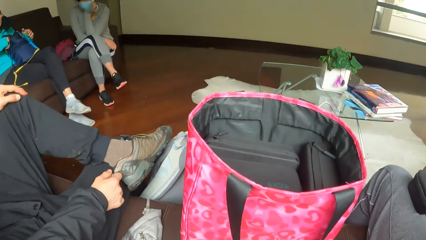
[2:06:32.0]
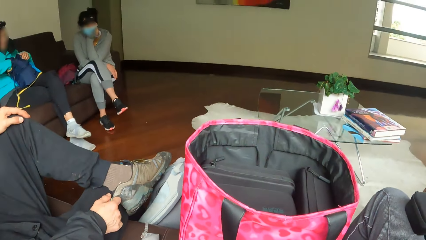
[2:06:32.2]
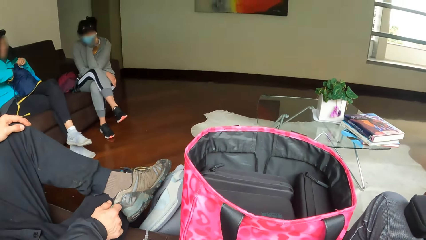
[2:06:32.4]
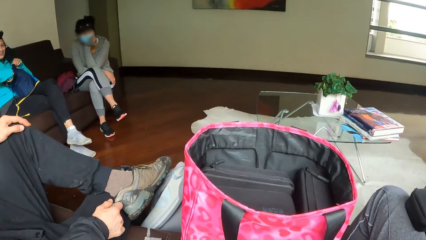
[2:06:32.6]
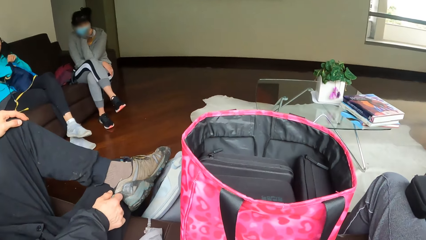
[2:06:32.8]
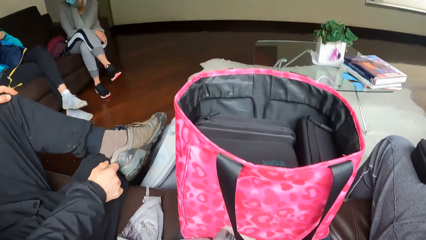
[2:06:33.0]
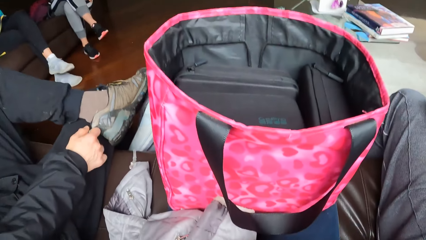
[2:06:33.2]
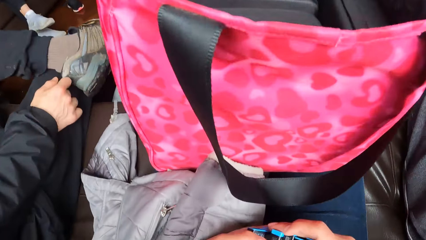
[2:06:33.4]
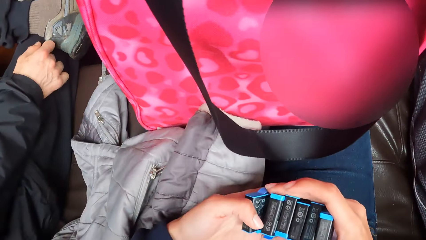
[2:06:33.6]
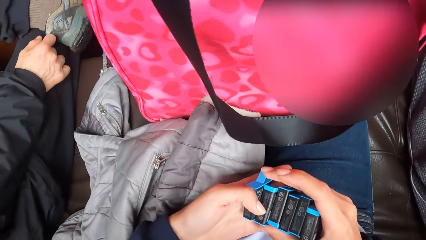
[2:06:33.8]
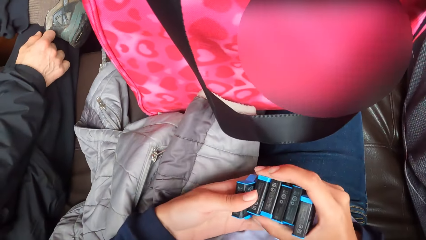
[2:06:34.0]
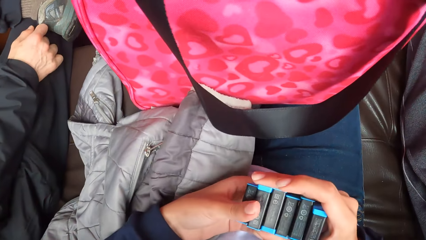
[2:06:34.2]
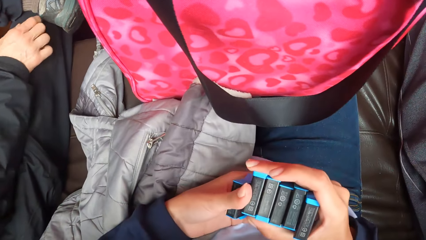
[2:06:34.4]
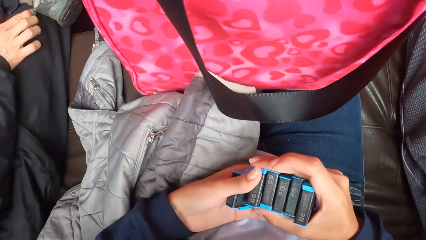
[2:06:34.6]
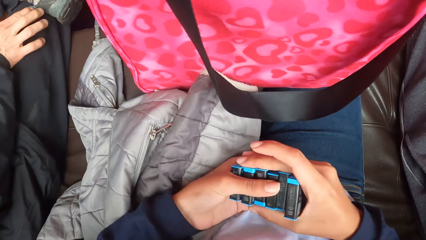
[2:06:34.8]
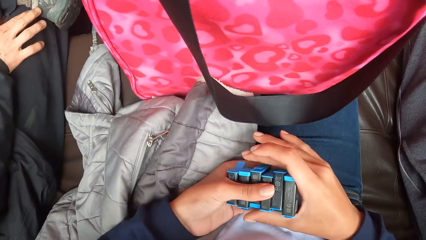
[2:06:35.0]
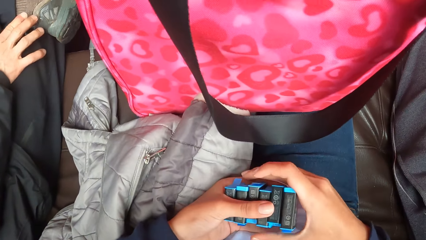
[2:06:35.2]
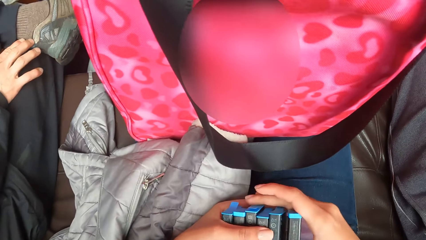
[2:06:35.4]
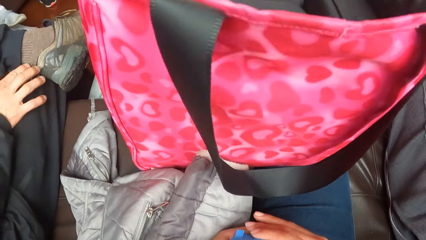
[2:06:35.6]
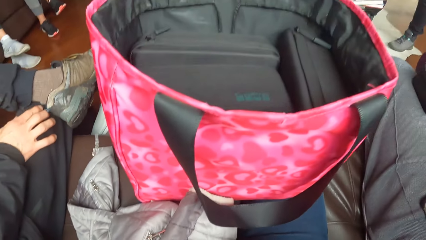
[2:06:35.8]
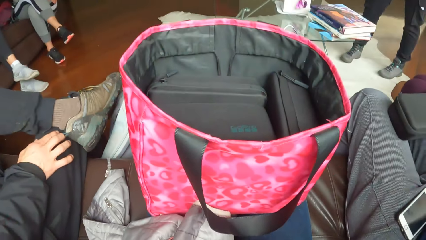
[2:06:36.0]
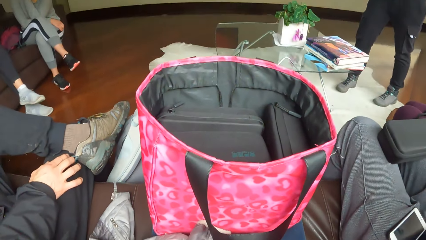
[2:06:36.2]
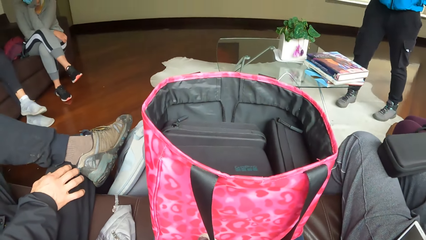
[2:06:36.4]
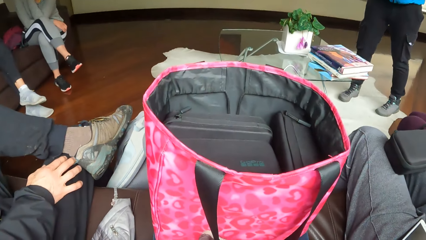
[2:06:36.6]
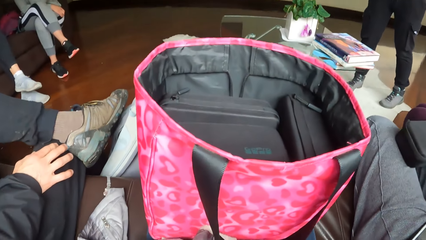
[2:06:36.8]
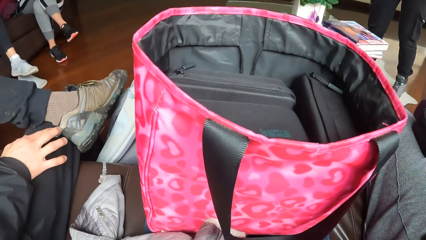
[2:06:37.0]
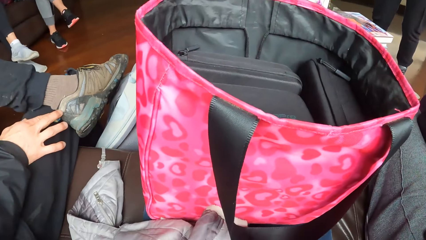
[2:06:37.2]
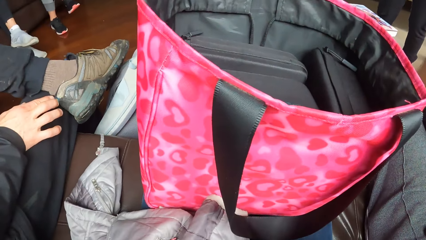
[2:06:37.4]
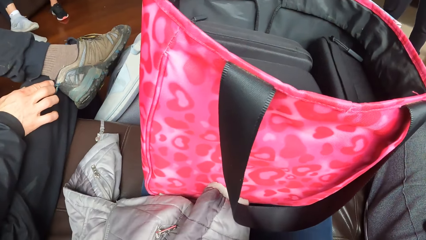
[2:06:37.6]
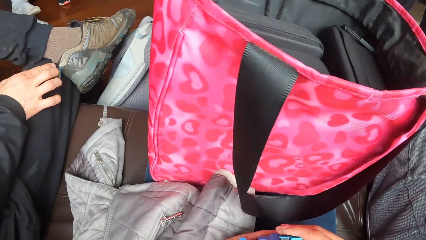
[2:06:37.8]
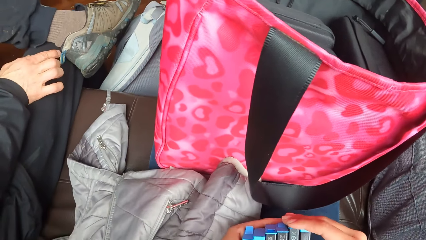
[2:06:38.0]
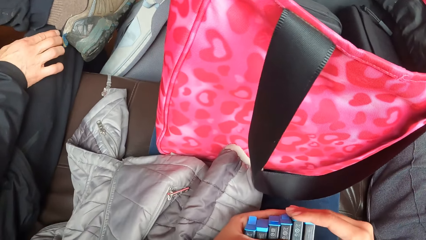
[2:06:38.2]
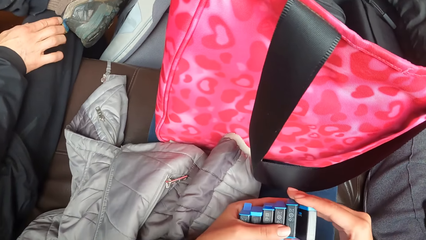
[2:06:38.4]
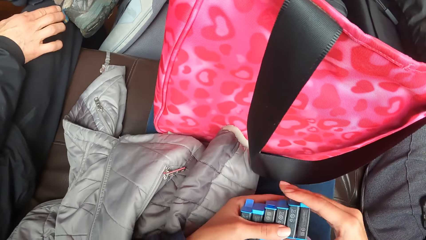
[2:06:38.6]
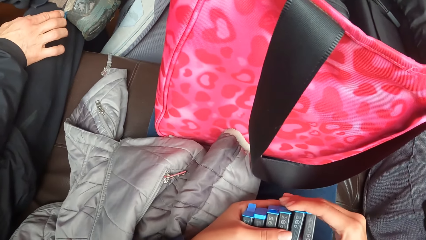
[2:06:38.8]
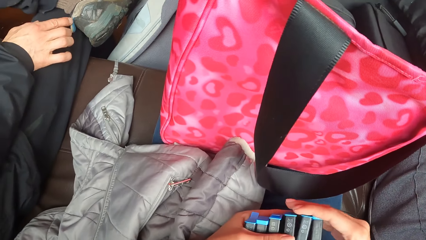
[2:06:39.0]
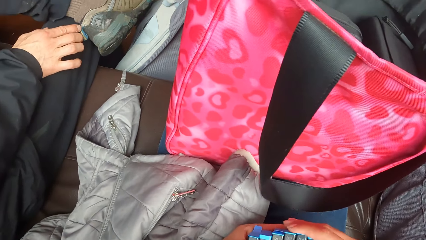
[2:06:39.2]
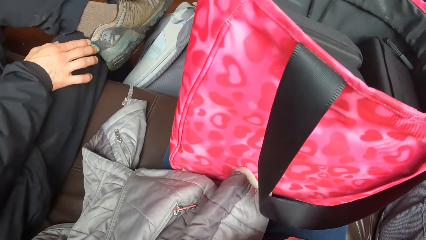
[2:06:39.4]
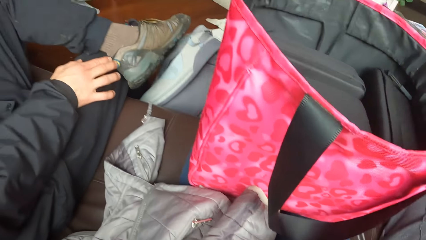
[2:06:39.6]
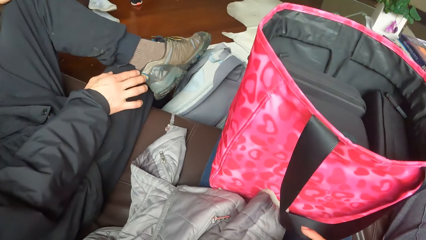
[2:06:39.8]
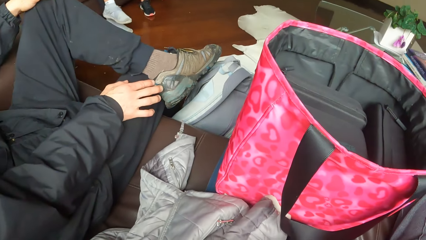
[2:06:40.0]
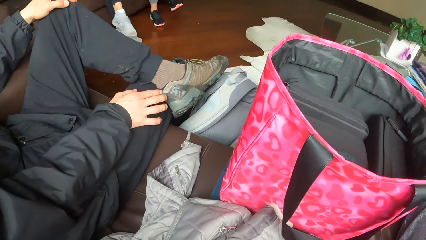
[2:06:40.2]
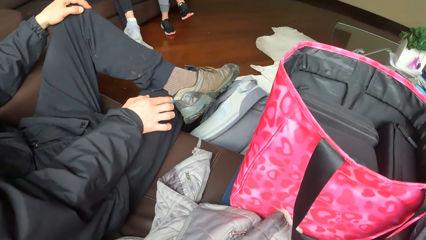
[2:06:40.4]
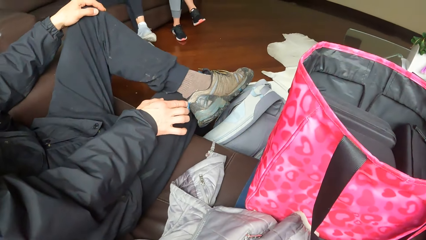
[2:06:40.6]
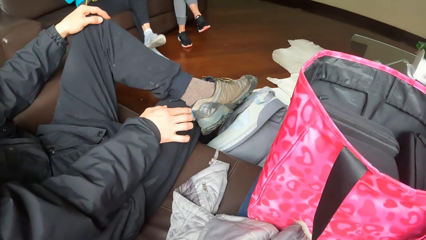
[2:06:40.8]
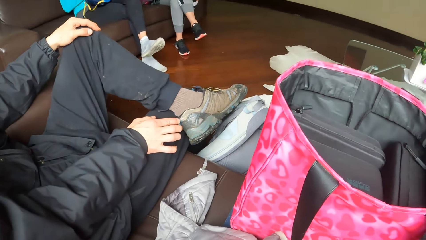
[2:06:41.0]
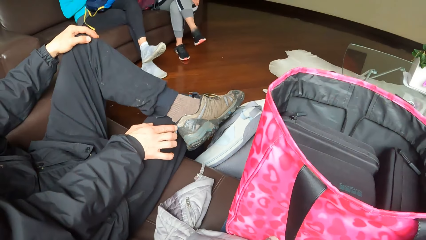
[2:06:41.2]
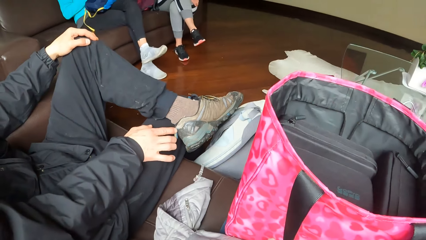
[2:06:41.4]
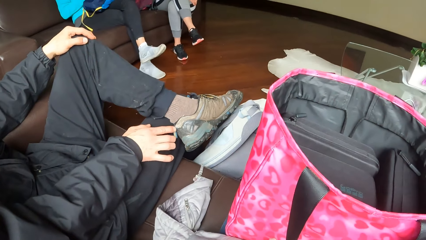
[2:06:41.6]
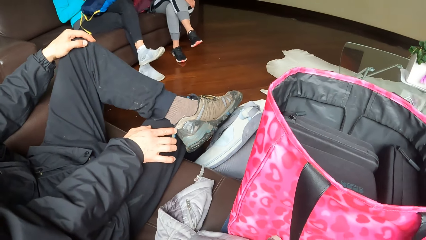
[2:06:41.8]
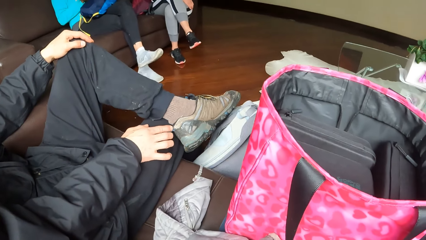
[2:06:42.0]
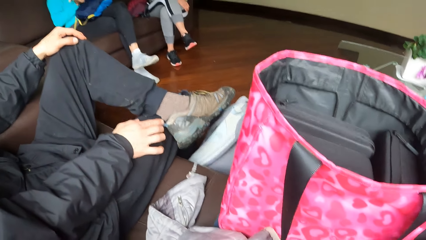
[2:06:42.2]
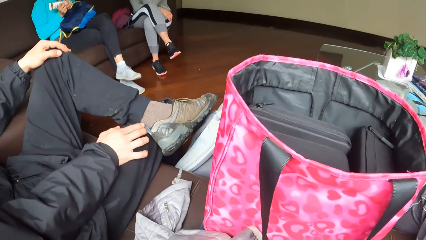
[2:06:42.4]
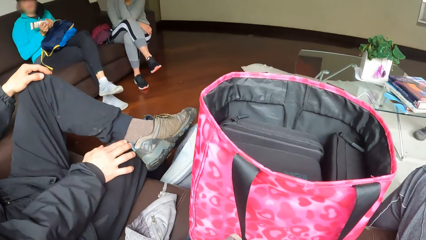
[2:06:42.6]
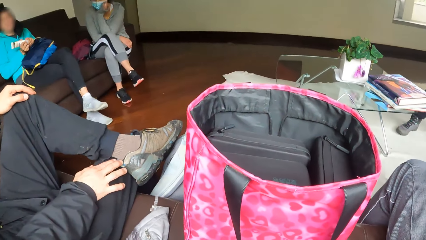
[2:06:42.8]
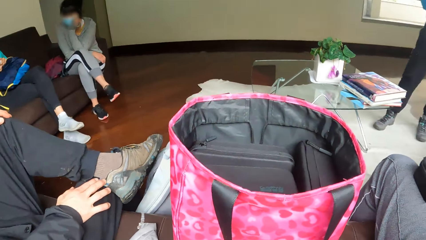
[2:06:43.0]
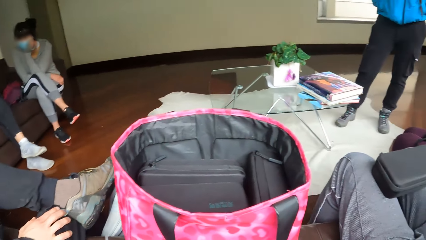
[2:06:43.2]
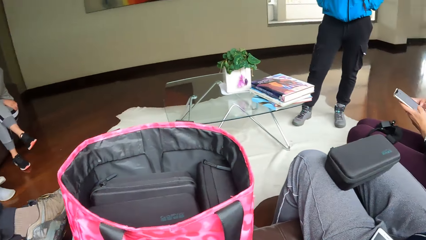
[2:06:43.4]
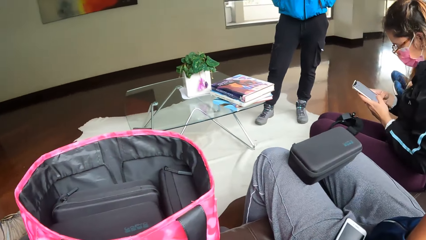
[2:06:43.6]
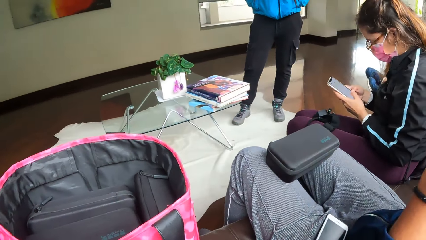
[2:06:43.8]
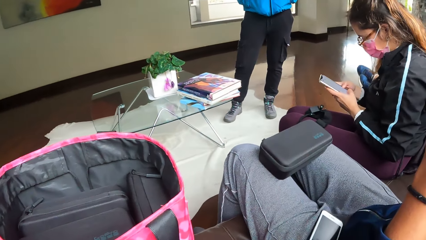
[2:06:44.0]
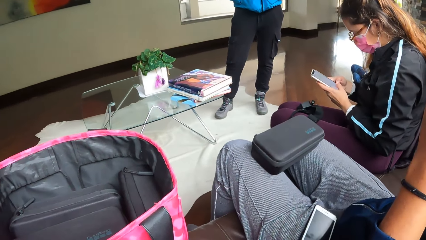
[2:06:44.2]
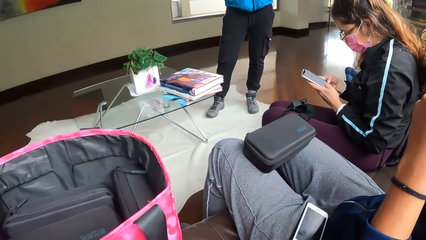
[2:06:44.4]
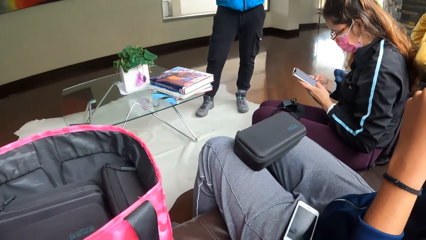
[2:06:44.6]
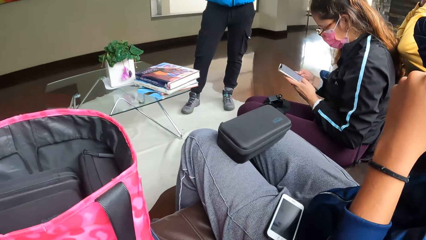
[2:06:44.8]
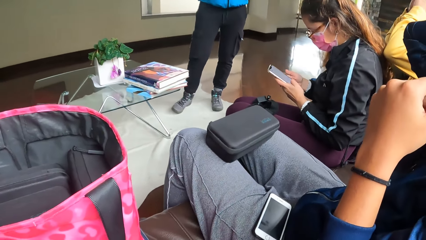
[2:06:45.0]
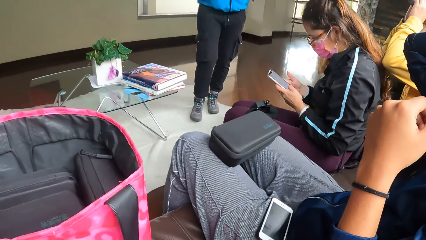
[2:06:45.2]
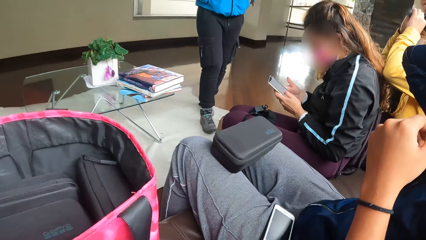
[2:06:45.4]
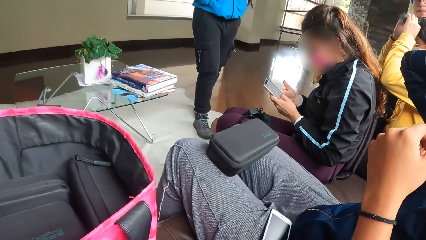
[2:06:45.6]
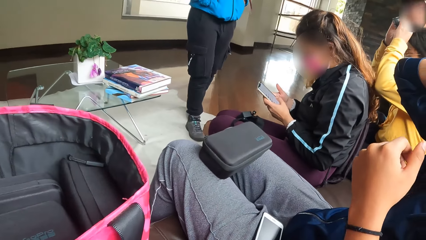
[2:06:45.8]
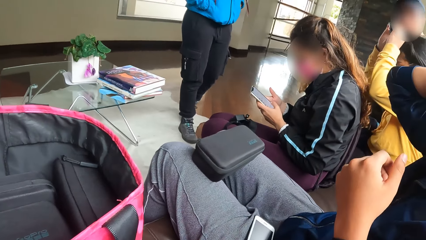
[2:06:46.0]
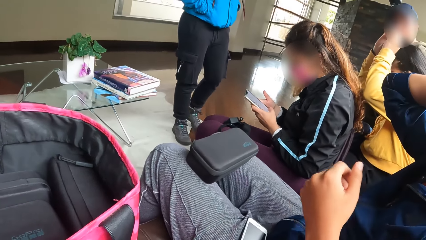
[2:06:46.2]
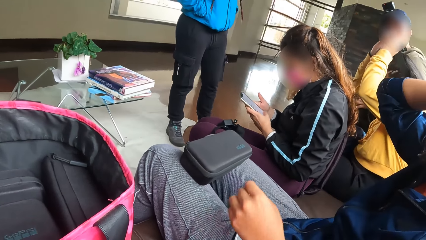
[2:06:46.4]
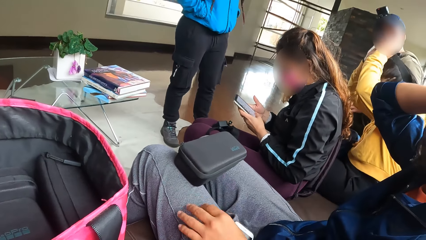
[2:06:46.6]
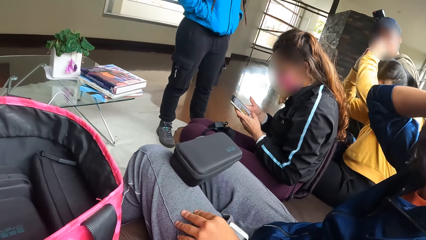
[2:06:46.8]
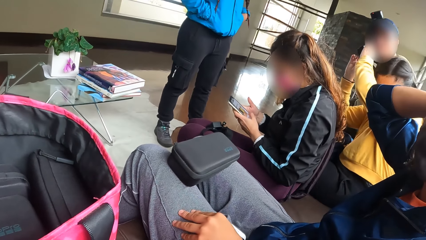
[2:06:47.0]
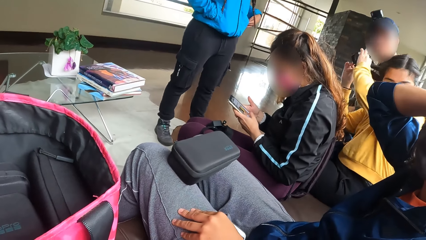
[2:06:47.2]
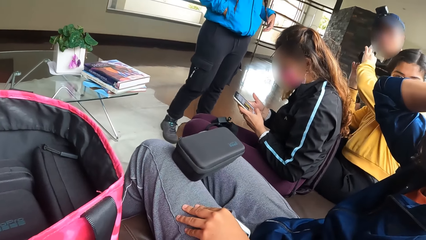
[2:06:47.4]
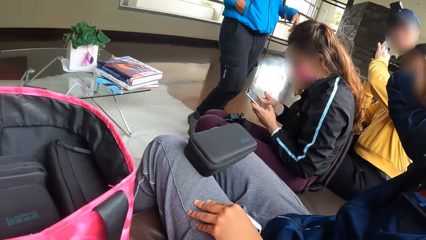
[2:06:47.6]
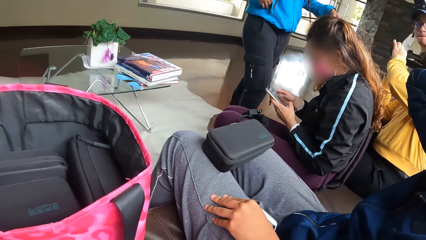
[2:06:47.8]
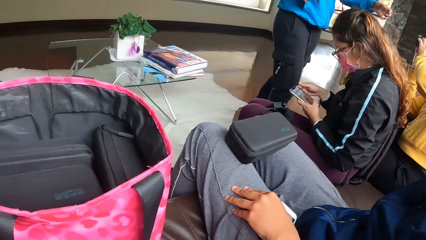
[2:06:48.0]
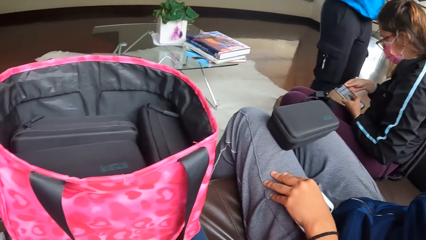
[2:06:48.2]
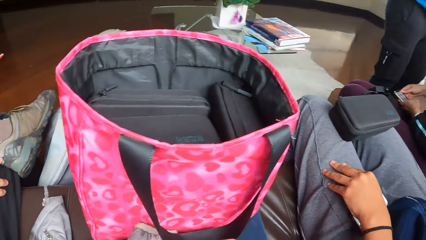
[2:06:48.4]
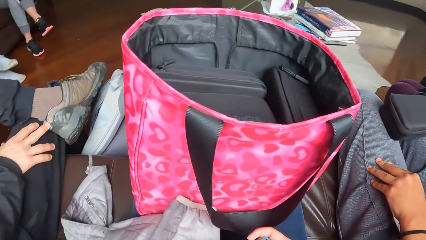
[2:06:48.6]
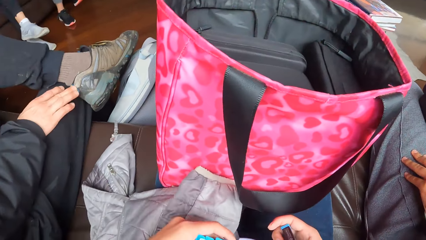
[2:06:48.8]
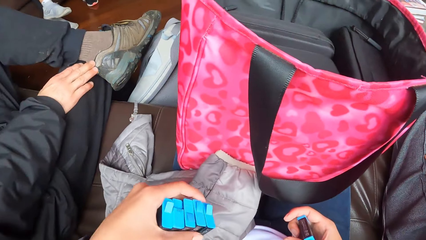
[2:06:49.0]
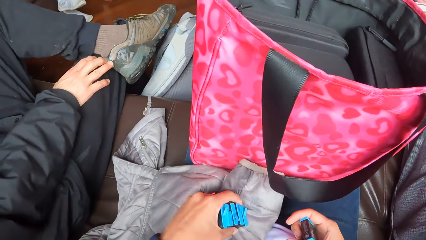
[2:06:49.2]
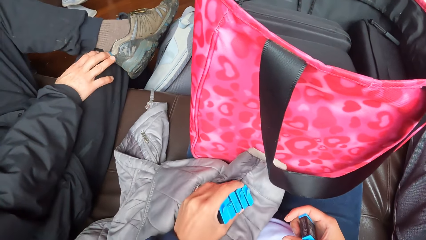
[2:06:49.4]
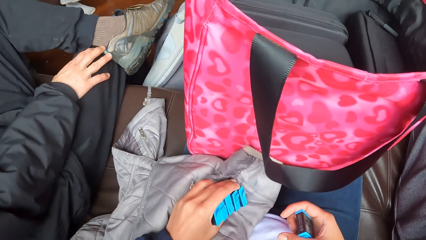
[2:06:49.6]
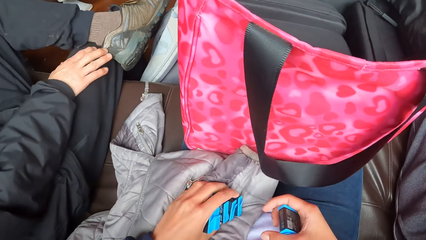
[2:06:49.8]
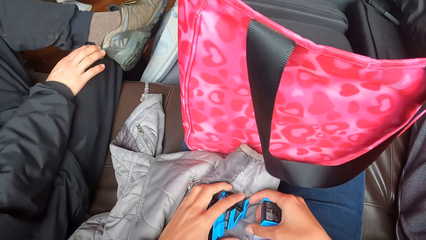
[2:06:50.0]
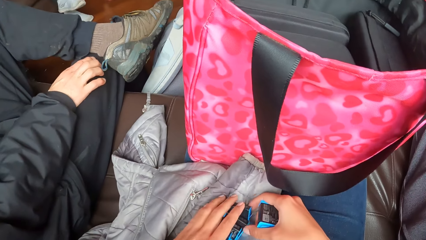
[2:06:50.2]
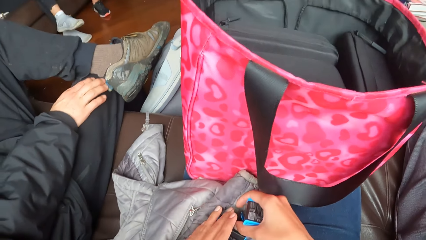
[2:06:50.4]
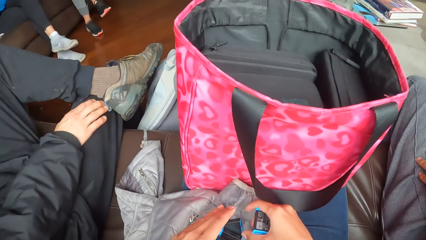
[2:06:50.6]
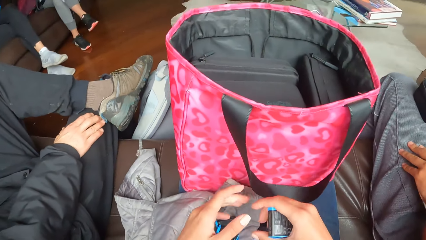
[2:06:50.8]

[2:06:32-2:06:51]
The camera wearer touches the batteries in hand. A man holds his knees. A woman places her left hand on her thigh. A lady uses her phone on the couch. Another lady stands in front of the first lady. The camera wearer places the batteries in her left hand on her thigh.
